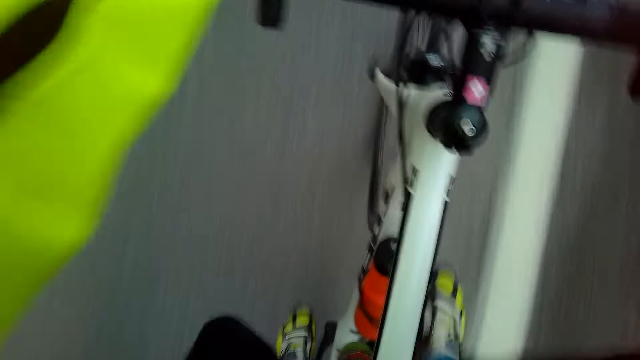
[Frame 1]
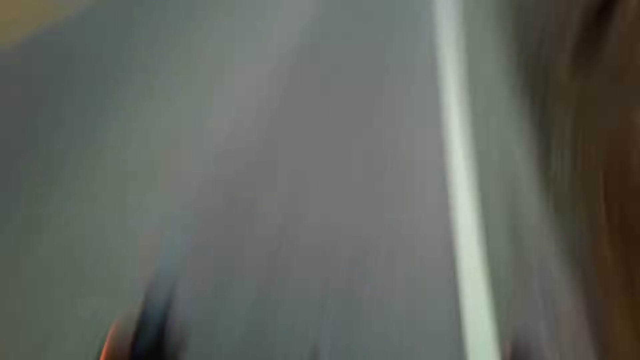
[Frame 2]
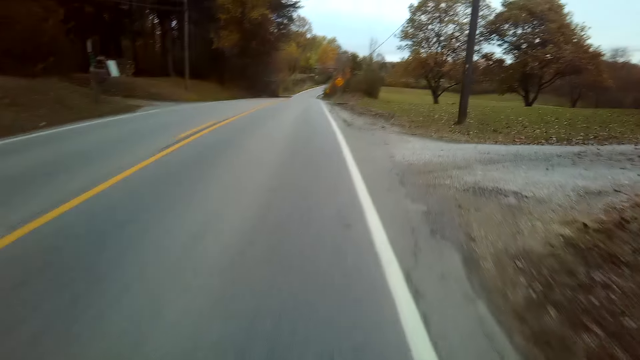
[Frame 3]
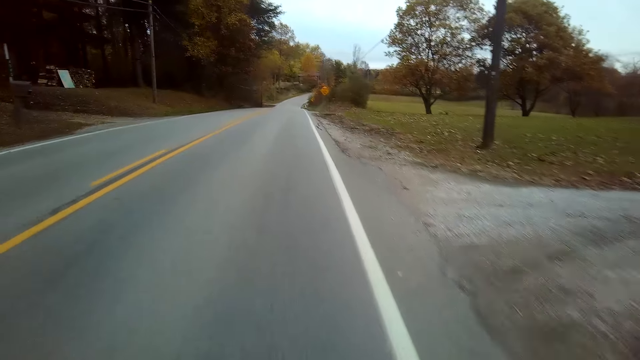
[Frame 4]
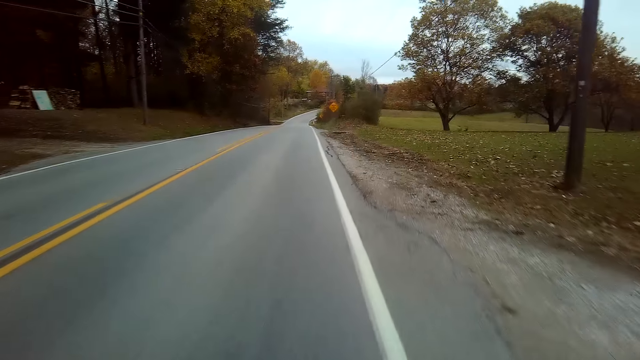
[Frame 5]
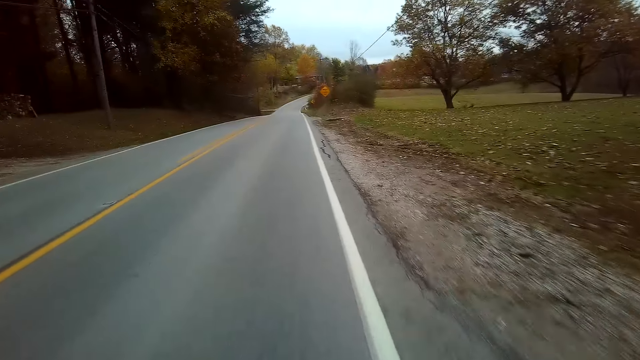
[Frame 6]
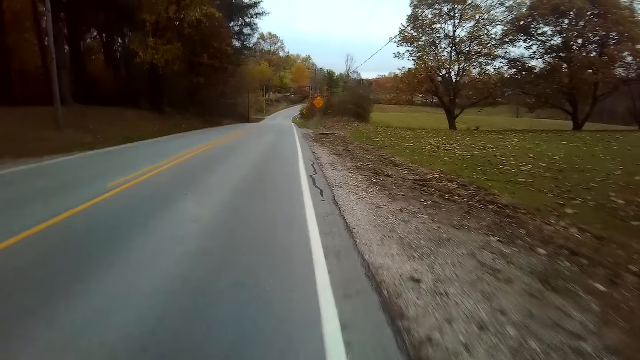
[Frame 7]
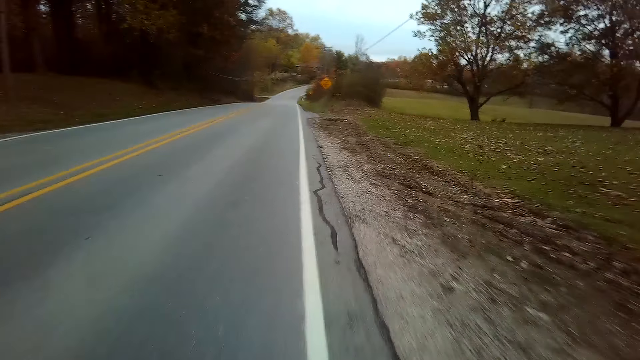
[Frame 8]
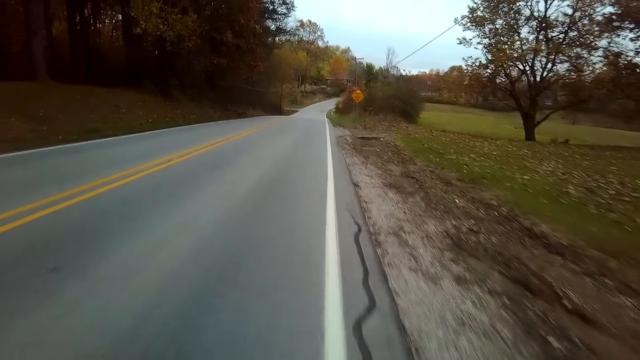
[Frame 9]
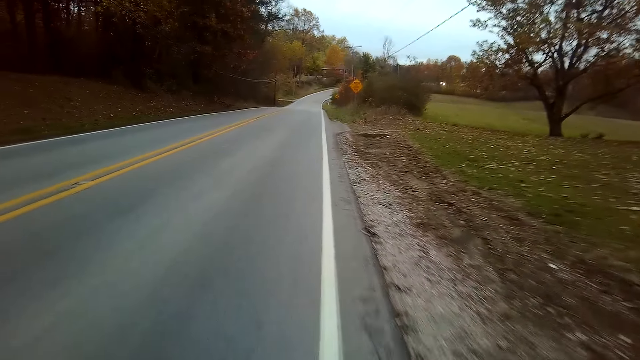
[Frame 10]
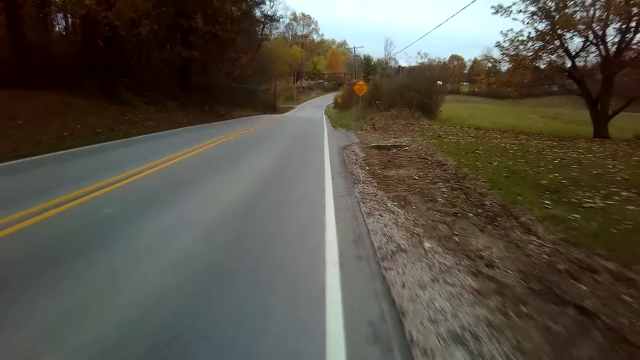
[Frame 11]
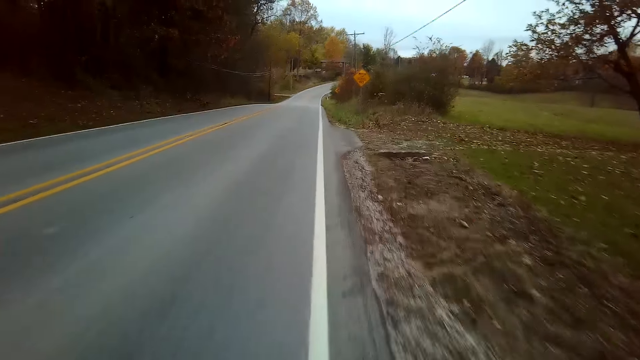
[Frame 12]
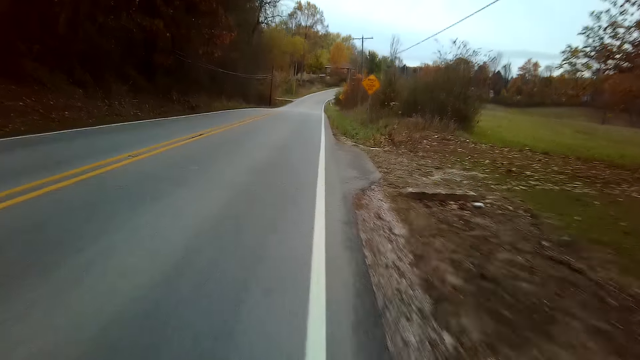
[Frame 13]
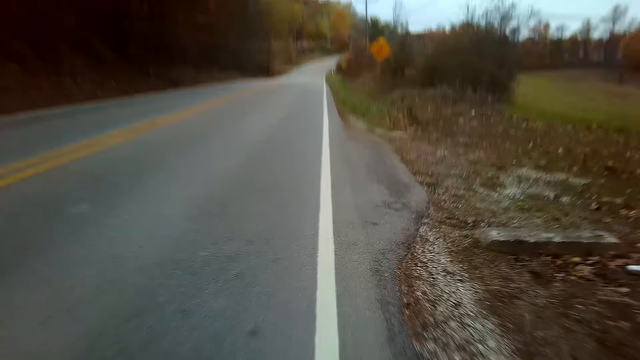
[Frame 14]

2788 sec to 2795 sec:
The camera wearer looks forward. They ride a bicycle on the edge of the tarmac road.

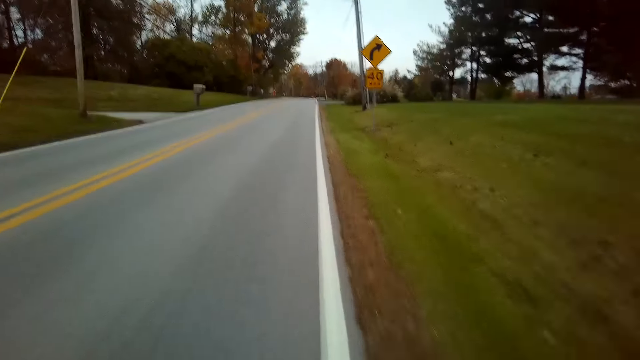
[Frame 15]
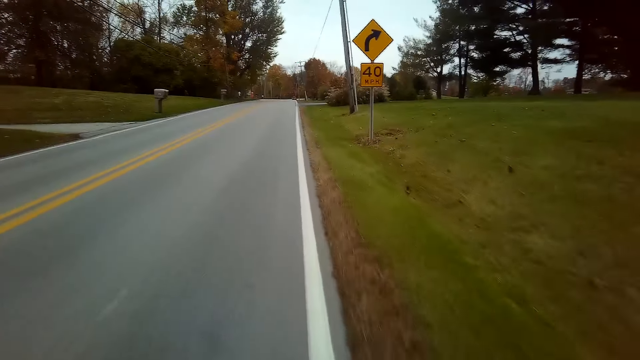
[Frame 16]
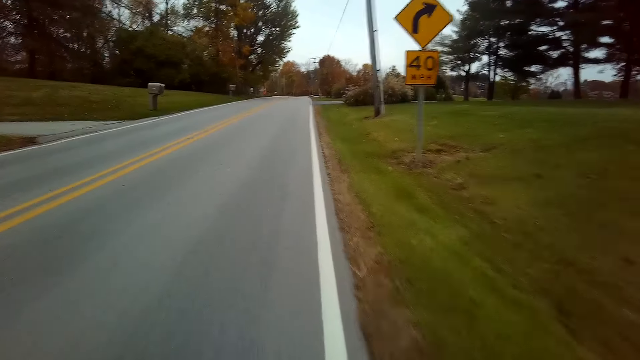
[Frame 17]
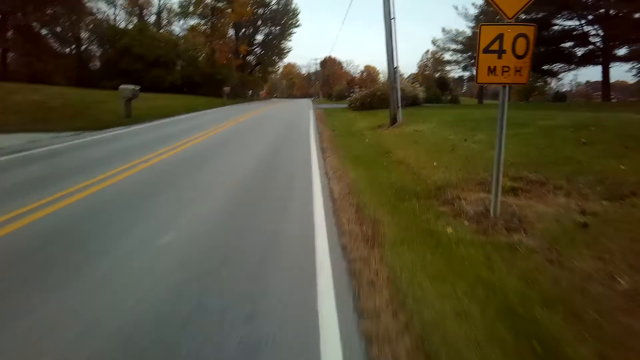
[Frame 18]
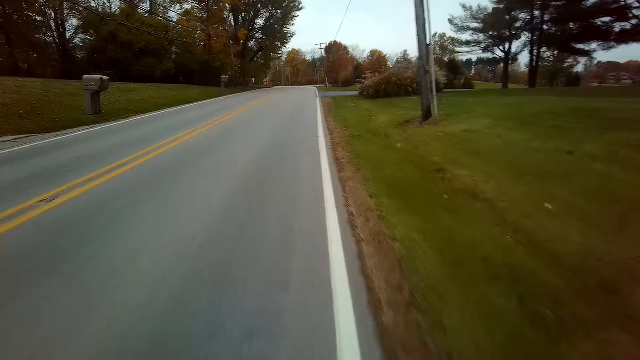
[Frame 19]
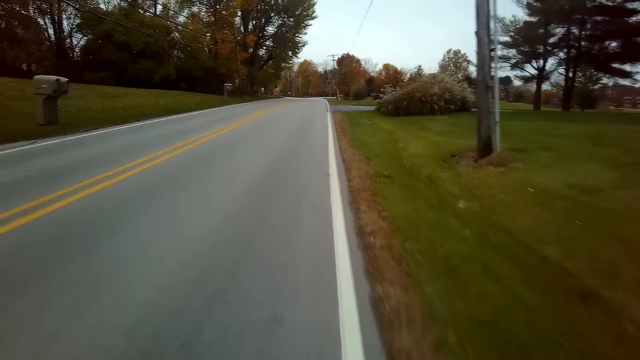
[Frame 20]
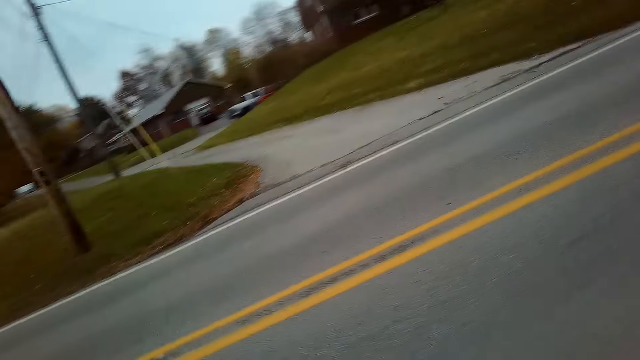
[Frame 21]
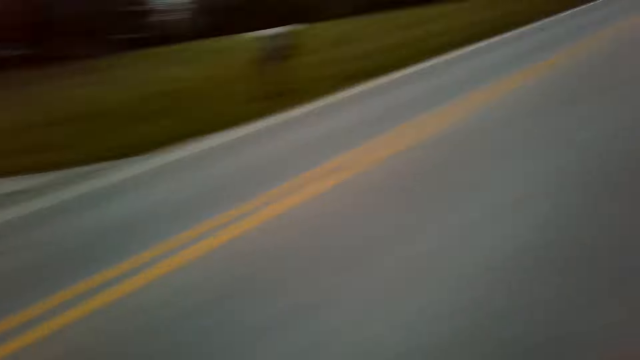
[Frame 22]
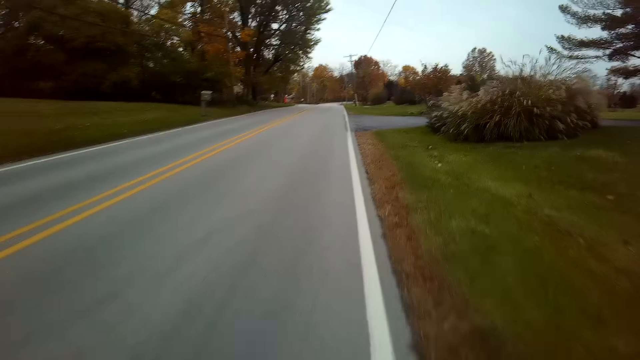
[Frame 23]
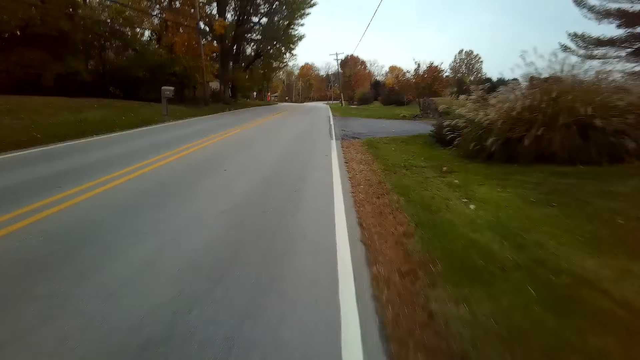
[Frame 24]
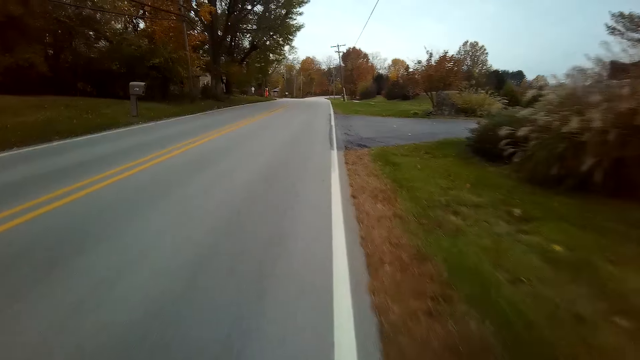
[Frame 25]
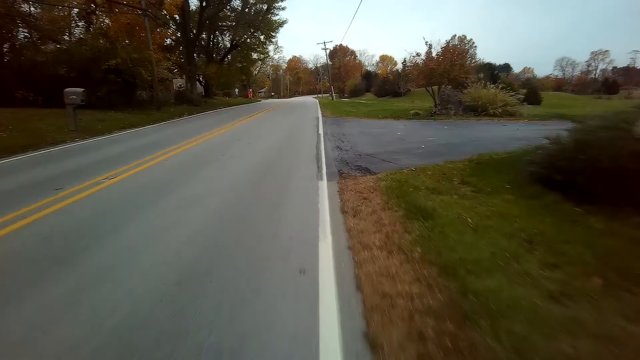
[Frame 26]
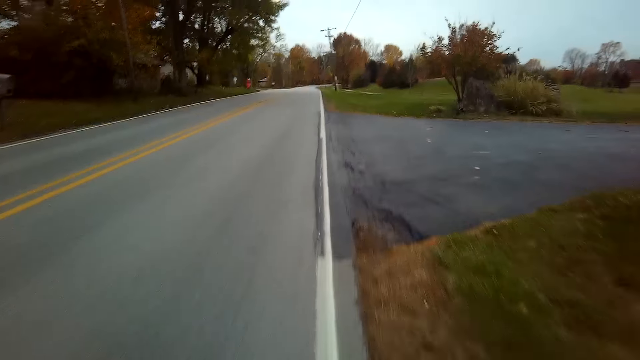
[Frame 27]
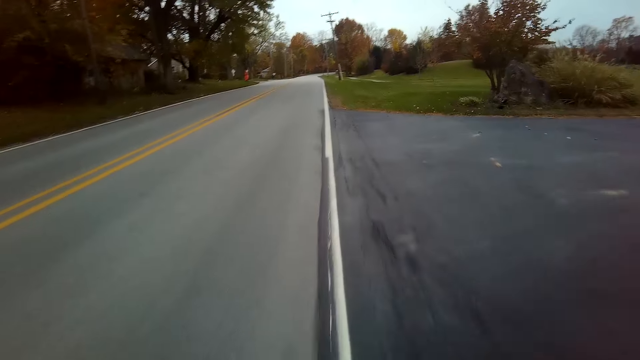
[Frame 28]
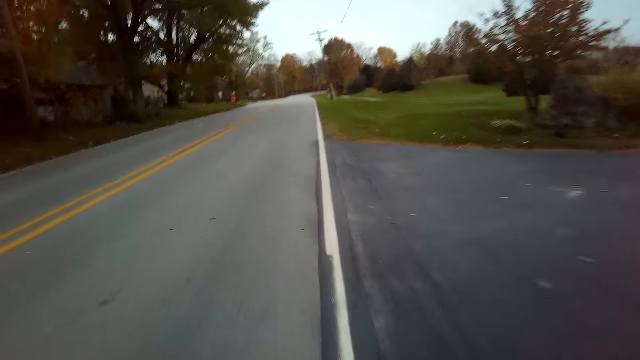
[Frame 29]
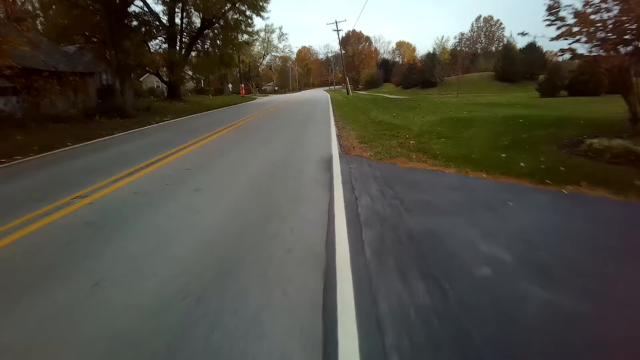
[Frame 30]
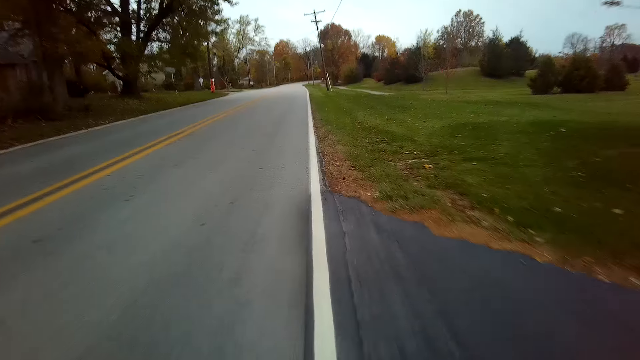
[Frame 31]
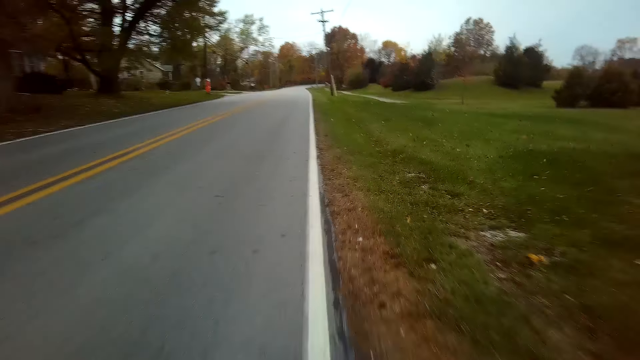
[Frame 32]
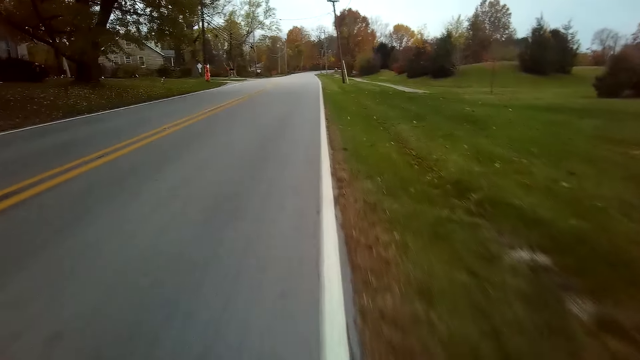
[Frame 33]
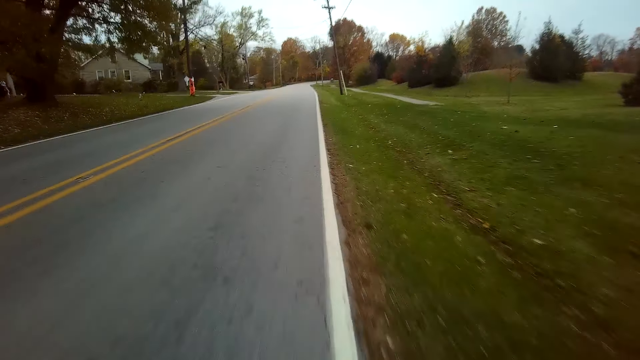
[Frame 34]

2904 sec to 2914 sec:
The camera wearer looks at the left side of the road. They look forward. They ride a bicycle on the edge of the tarmac road.

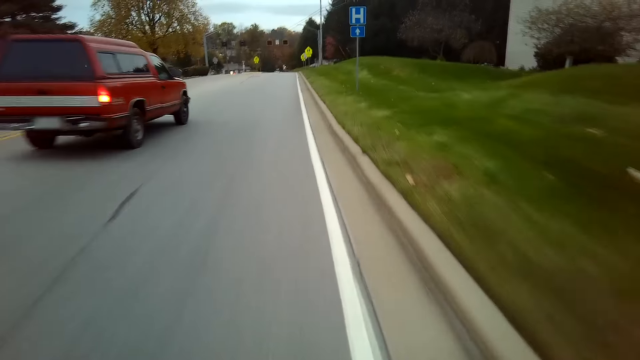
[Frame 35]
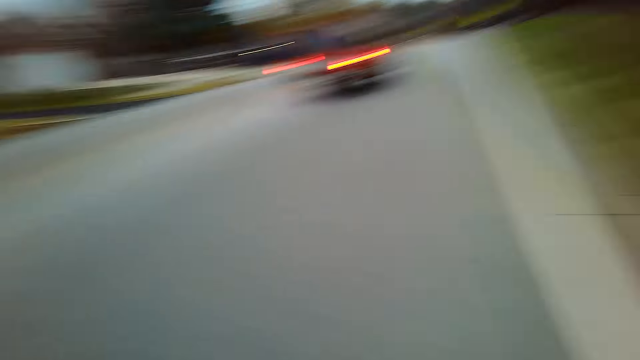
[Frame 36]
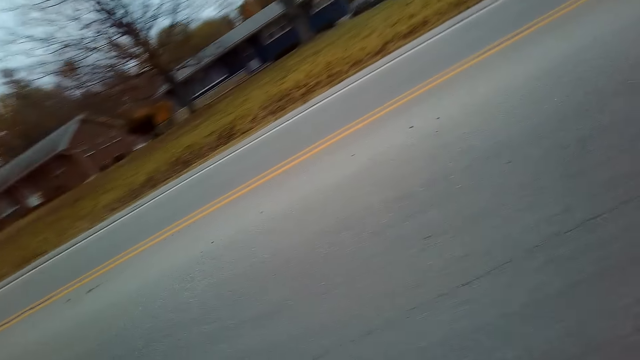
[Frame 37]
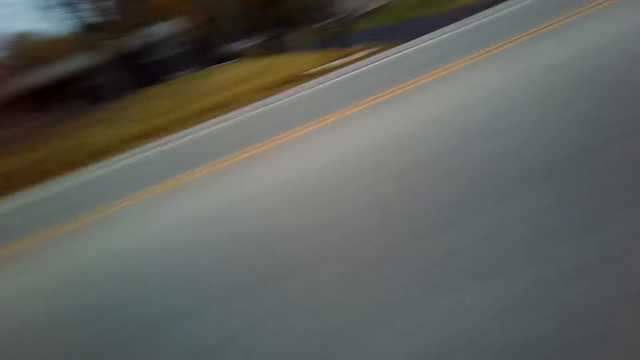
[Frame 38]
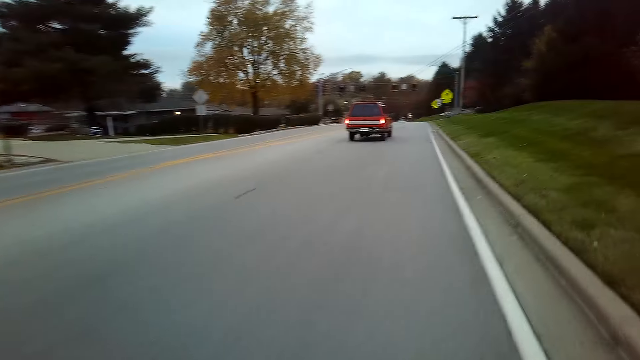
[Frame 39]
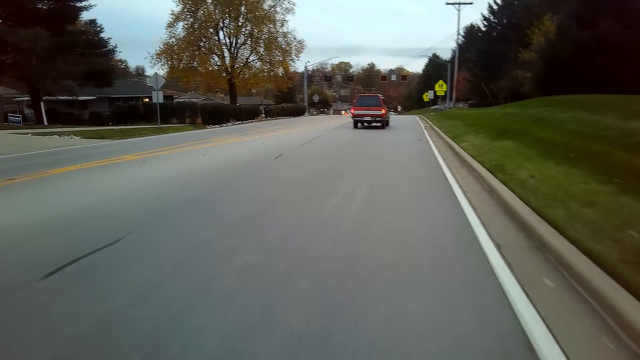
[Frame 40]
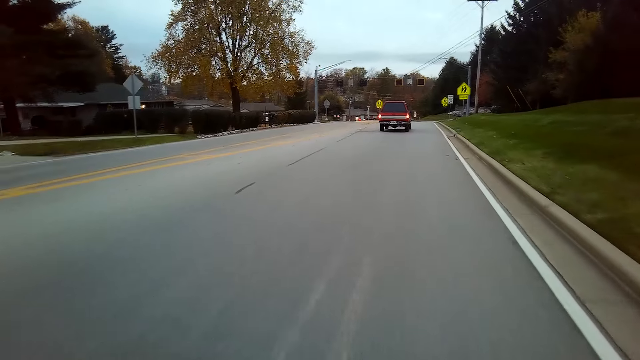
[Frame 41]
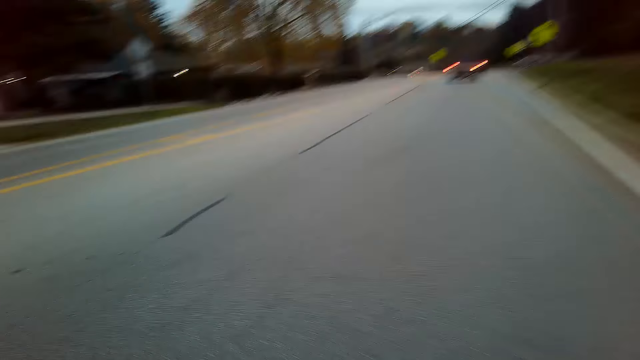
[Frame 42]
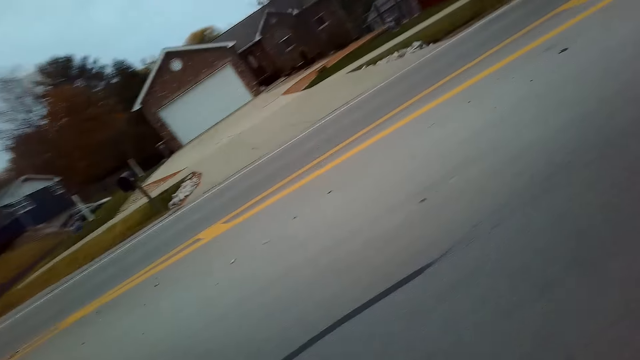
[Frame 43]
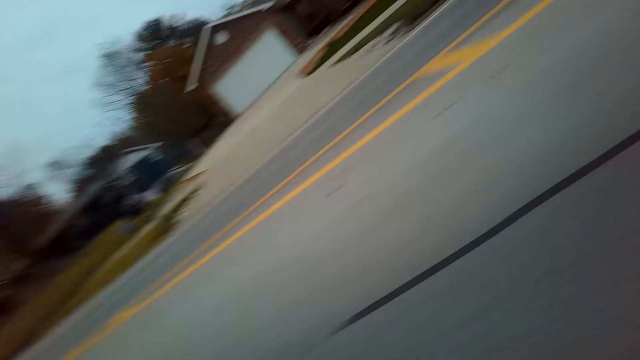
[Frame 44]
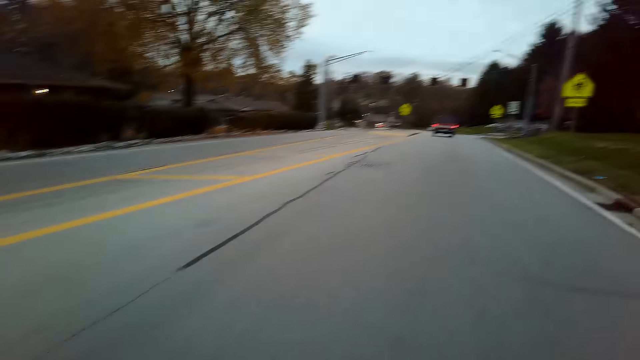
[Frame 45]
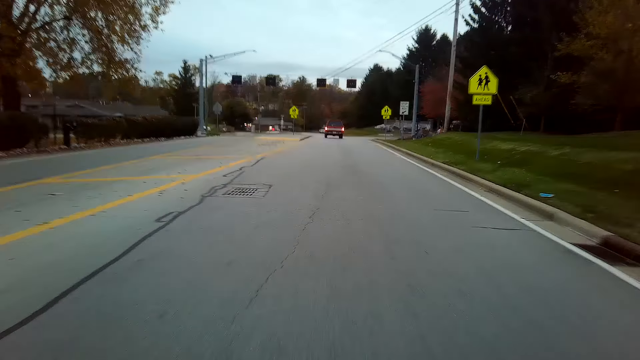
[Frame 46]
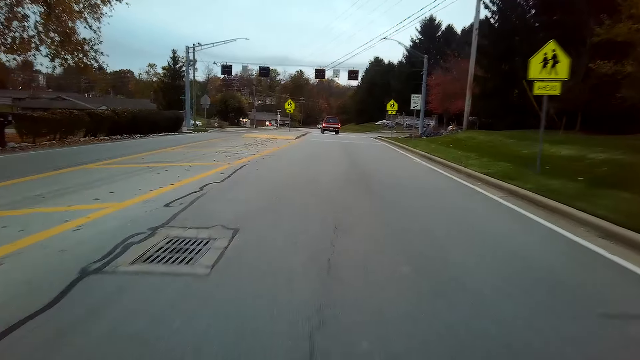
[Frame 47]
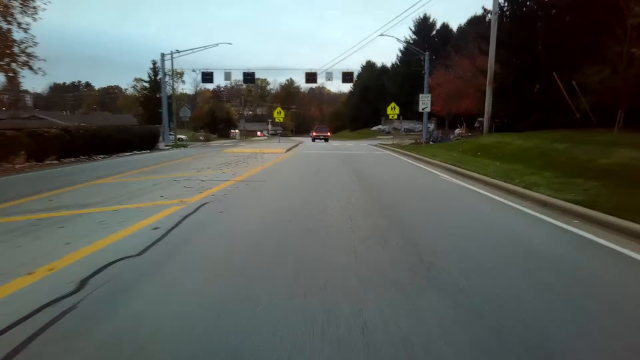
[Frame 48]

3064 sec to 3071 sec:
The camera wearer looks at the back. They ride a bicycle on the tarmac road. They look at the left side of the road. They ride a bicycle on the tarmac road.
